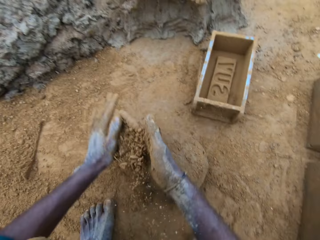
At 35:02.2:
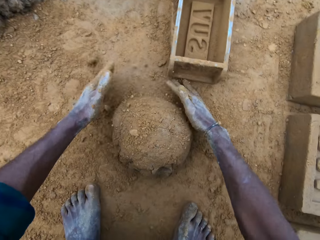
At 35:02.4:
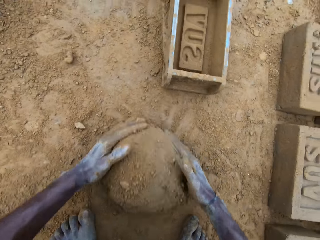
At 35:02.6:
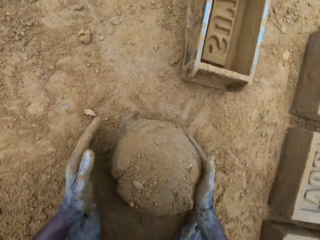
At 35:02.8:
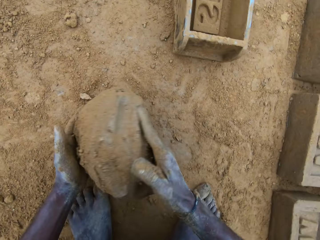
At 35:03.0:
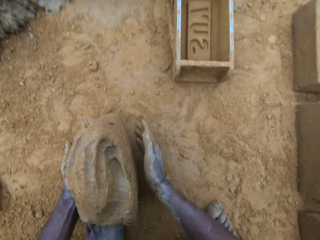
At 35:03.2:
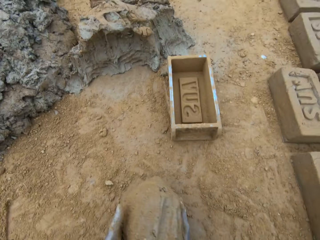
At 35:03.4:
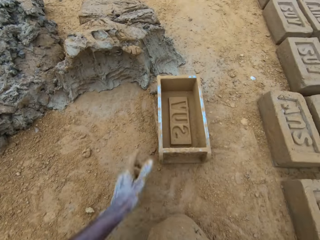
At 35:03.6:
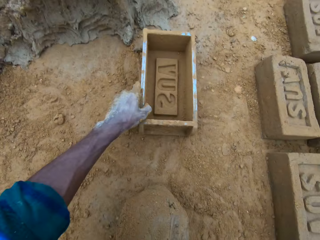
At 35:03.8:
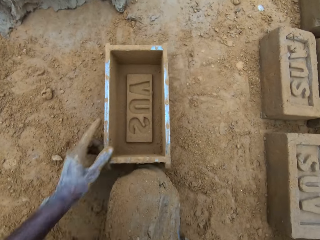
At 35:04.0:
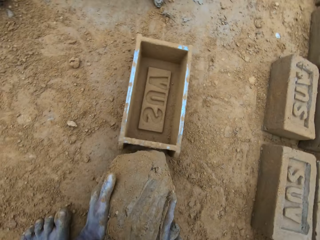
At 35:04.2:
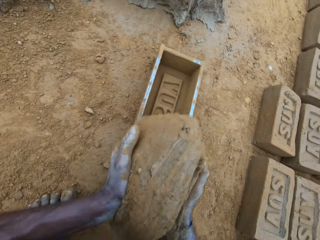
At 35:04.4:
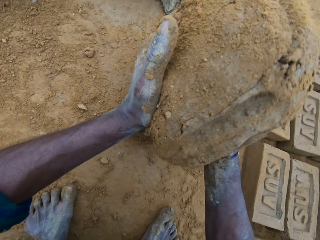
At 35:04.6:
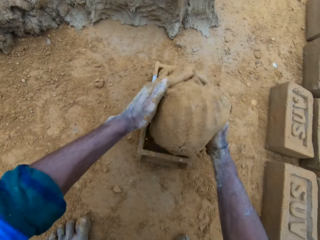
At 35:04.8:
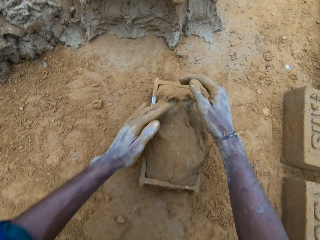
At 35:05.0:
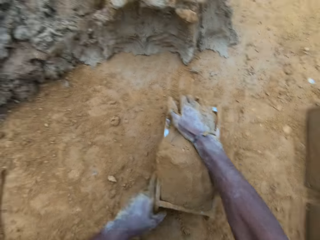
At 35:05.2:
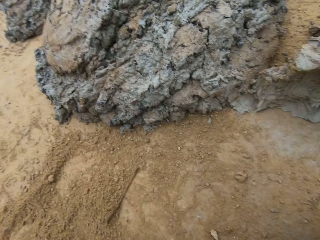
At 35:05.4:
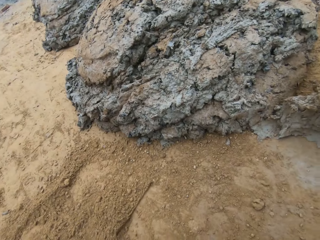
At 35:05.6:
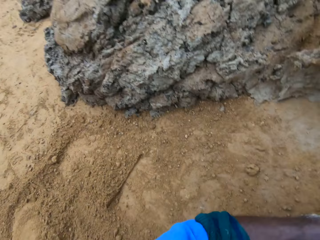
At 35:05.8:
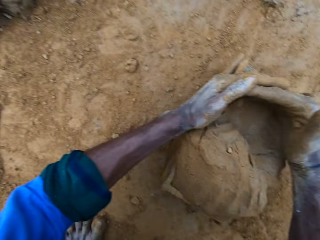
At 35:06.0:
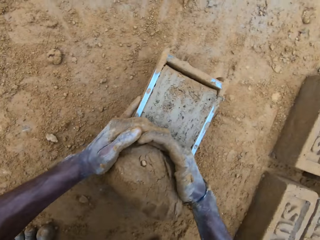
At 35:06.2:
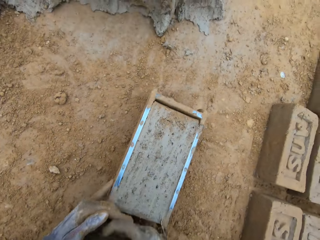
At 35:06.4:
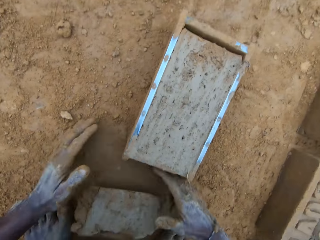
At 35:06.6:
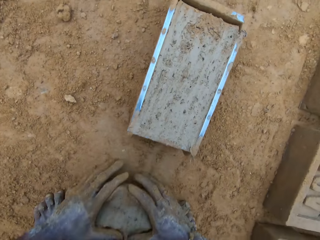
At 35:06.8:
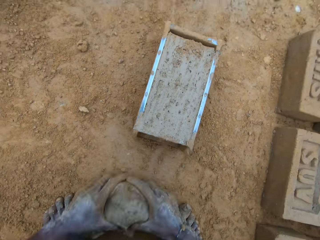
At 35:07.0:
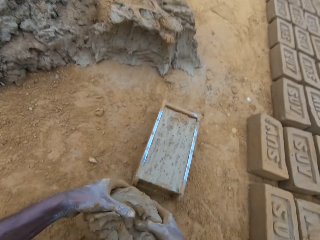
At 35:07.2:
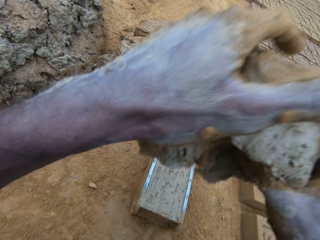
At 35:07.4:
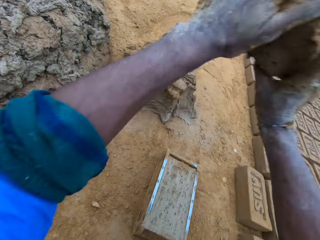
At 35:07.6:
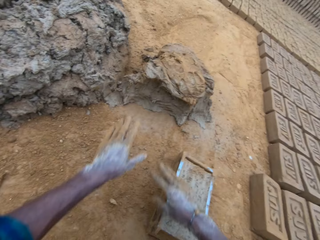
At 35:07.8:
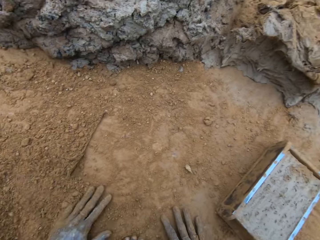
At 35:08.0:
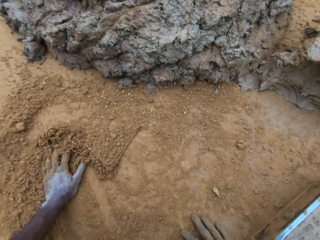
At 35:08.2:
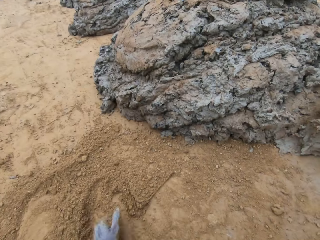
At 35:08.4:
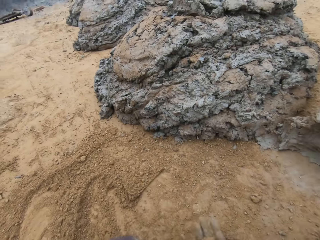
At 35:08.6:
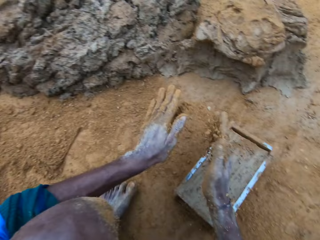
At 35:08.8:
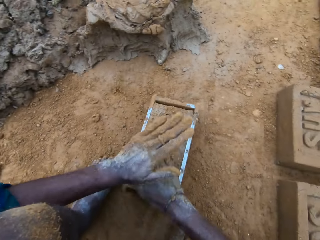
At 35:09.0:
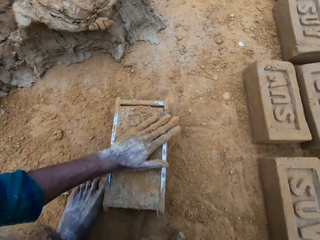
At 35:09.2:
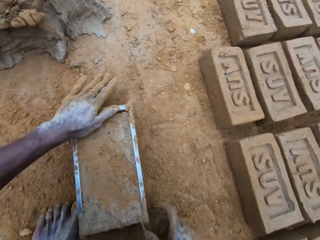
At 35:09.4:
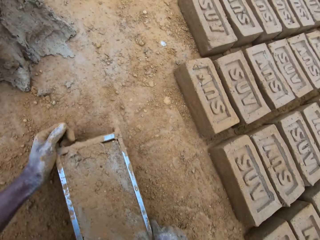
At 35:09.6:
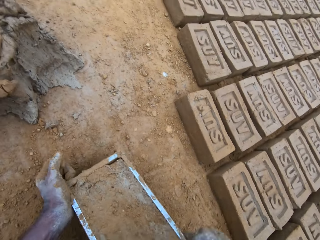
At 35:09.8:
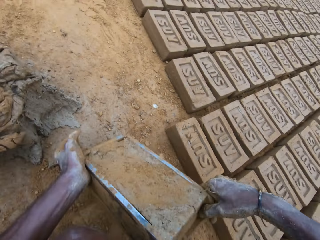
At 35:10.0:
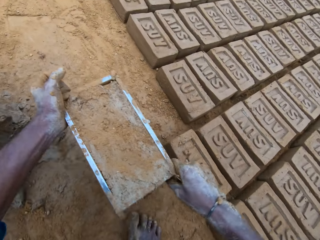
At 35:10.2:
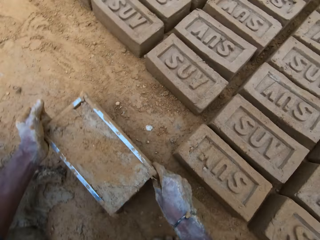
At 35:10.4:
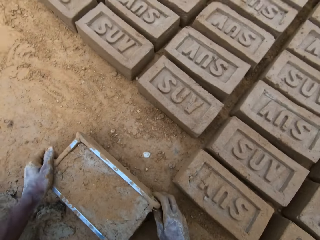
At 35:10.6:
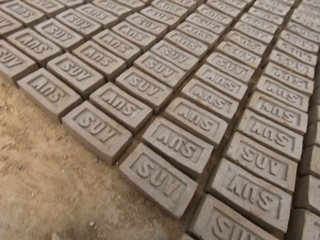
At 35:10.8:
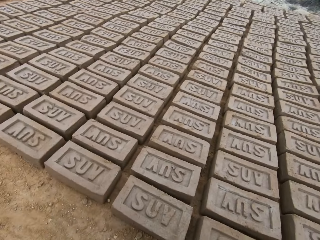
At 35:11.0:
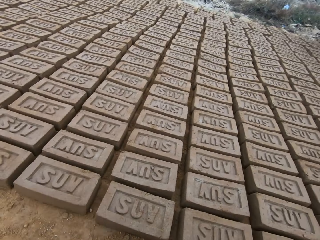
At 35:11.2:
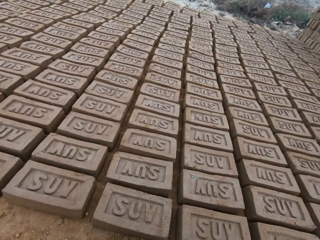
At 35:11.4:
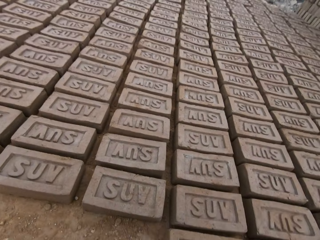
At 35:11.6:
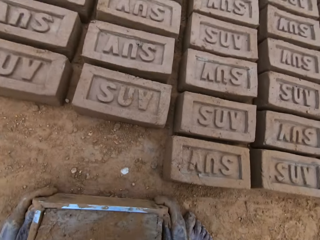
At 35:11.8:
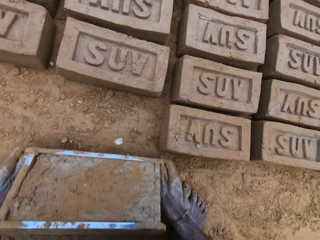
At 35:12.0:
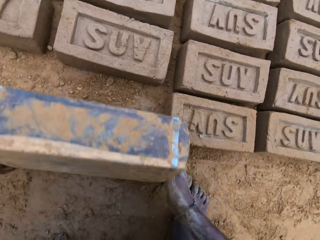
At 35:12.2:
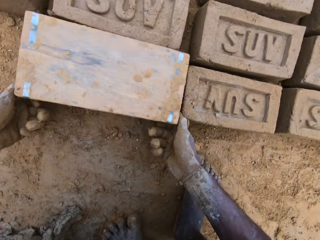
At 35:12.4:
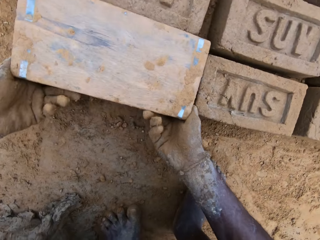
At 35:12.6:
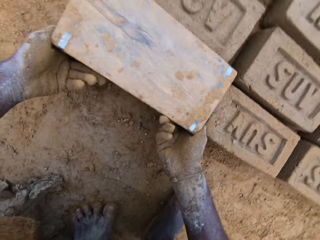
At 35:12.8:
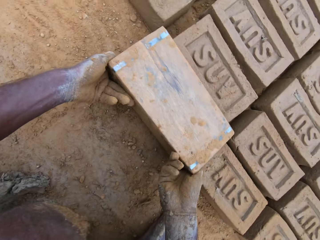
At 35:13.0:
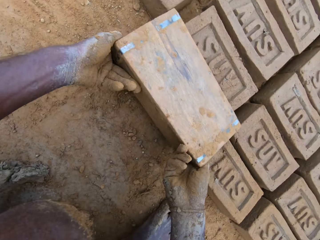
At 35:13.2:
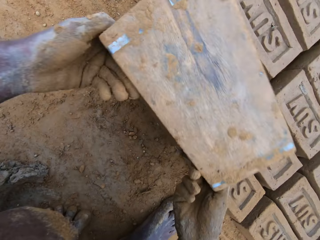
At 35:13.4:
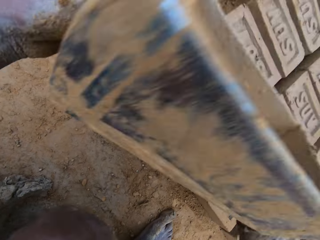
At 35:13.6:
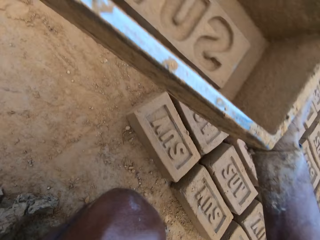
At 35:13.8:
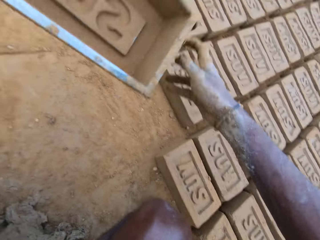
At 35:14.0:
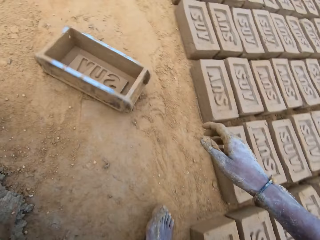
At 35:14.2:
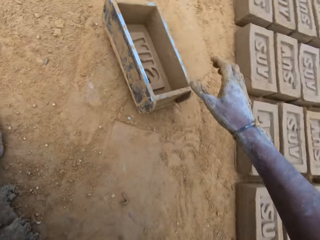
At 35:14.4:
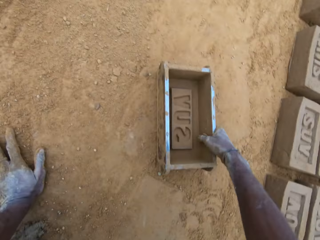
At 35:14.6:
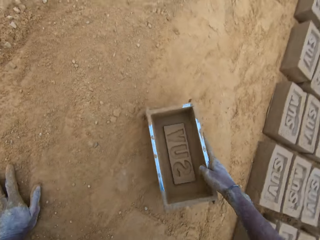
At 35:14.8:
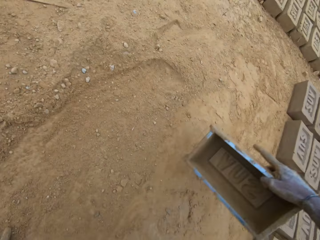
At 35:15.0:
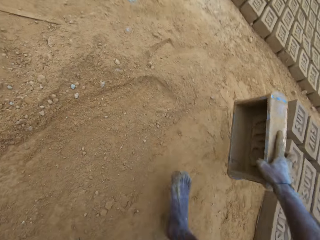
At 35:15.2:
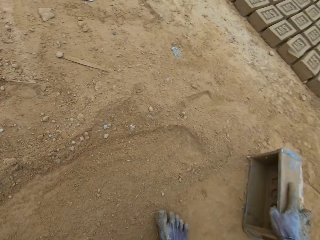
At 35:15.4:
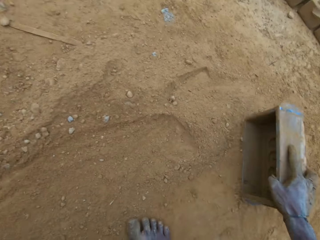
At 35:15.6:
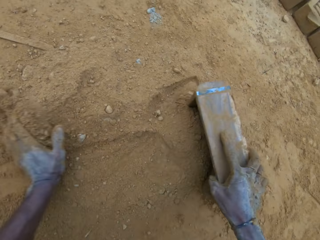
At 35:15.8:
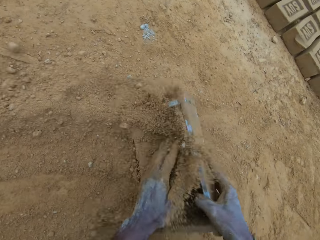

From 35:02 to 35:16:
The camera wearer wipes hands in the soil. They pack sand from the ground. They put the sand on the concrete. They pick up the concrete or mud from the ground. They move the brick mold on the ground. They drop the concrete in the brick mold. They hit the brick mold on the ground. They compress the mud in the mold. They cut the mud from the mold. They pick up the concrete from the ground. They throw the concrete on the concrete. They wipe hands in the soil. They pack the sand from the ground. They hold the mud in the mold. They put the sand on the concrete. They move the brick mold. They drop the mold. They flip the brick mold. They lift the mold. They drop the brick mold on the ground. They pick up the brick mold from the ground.

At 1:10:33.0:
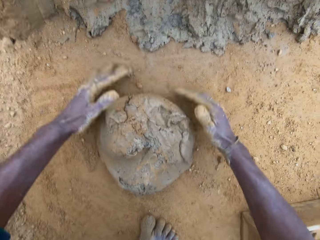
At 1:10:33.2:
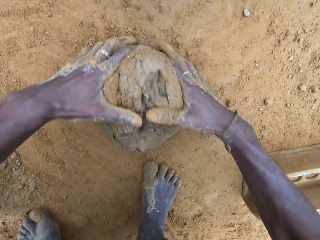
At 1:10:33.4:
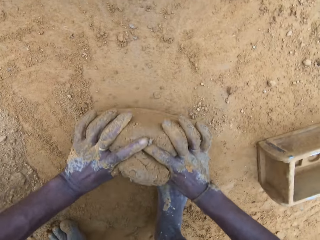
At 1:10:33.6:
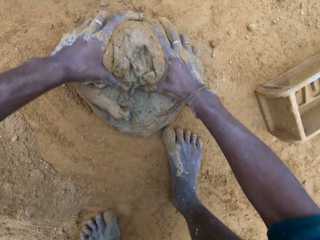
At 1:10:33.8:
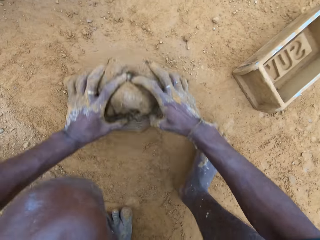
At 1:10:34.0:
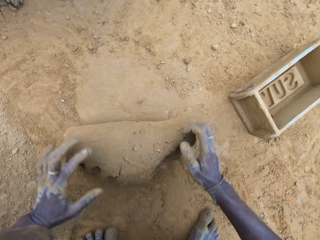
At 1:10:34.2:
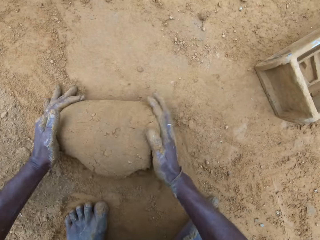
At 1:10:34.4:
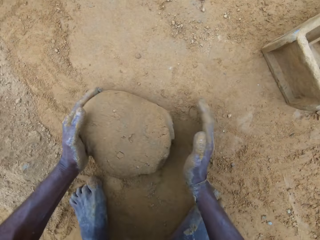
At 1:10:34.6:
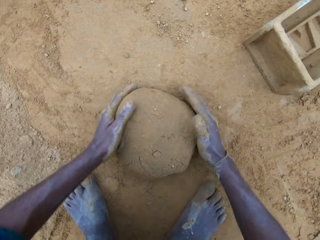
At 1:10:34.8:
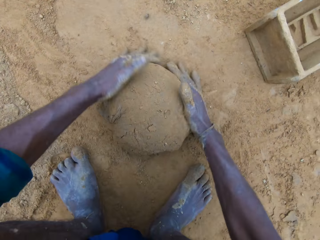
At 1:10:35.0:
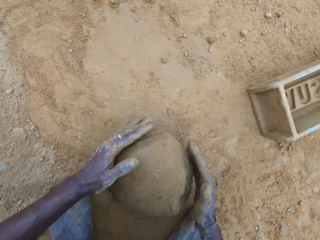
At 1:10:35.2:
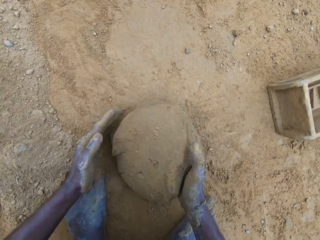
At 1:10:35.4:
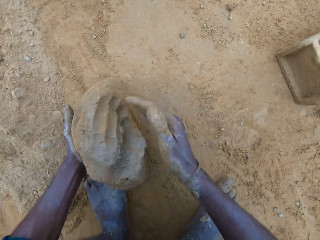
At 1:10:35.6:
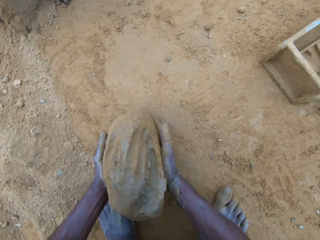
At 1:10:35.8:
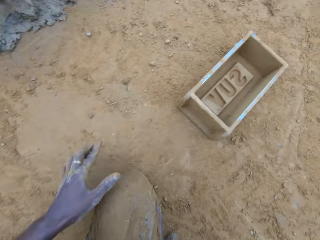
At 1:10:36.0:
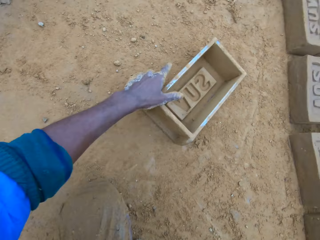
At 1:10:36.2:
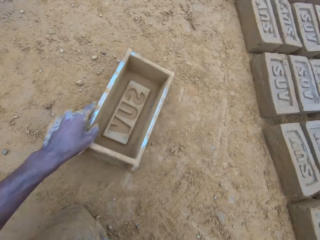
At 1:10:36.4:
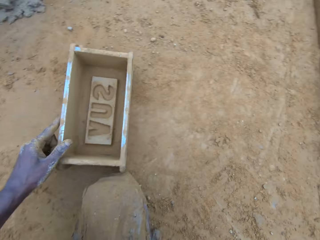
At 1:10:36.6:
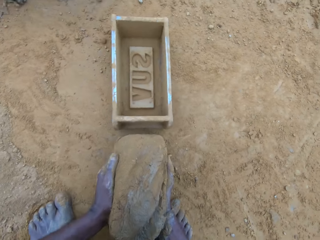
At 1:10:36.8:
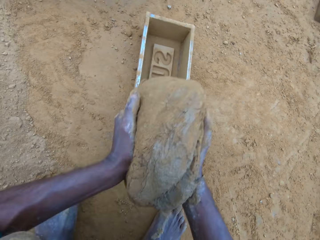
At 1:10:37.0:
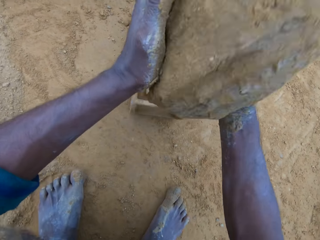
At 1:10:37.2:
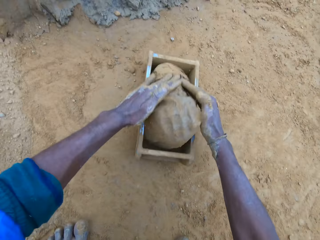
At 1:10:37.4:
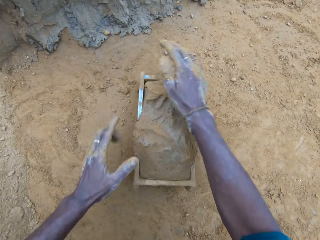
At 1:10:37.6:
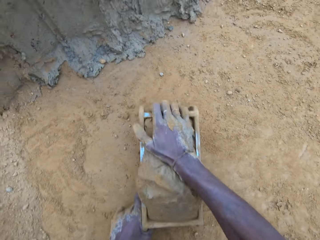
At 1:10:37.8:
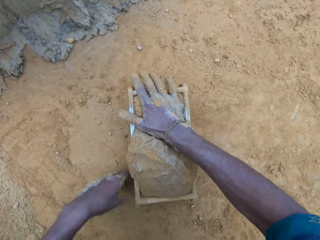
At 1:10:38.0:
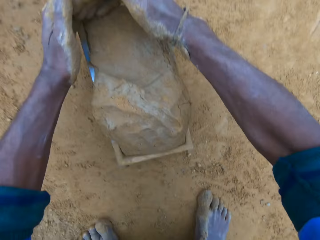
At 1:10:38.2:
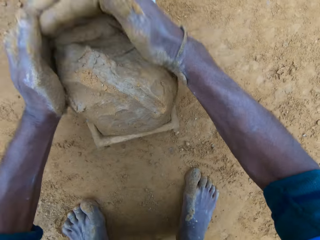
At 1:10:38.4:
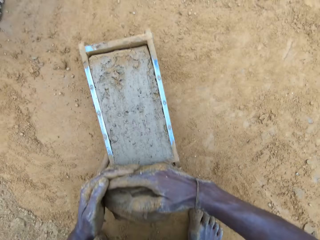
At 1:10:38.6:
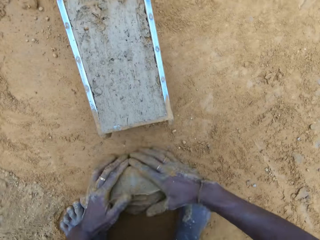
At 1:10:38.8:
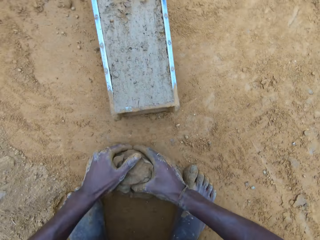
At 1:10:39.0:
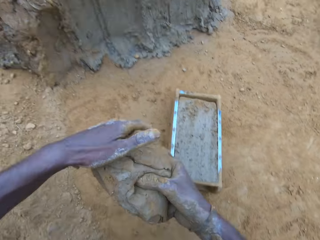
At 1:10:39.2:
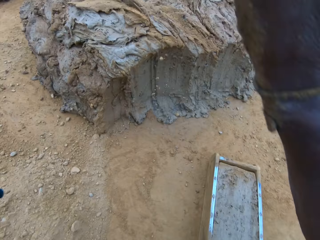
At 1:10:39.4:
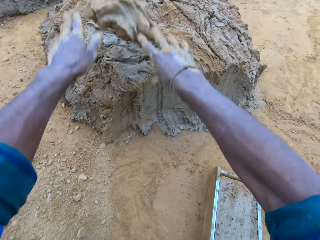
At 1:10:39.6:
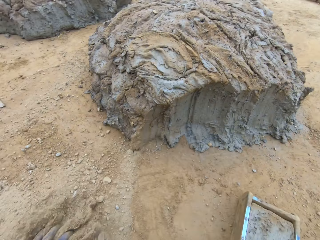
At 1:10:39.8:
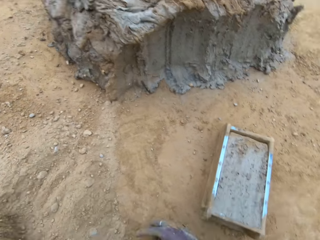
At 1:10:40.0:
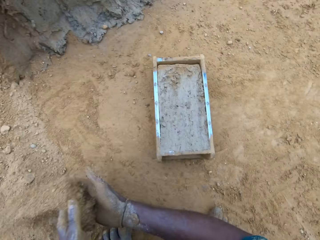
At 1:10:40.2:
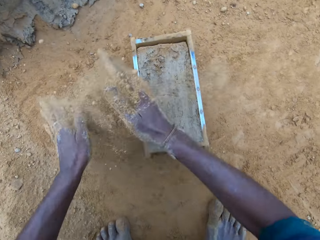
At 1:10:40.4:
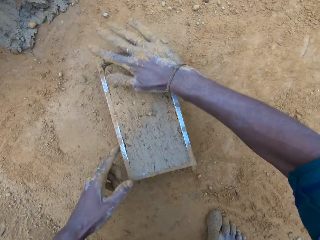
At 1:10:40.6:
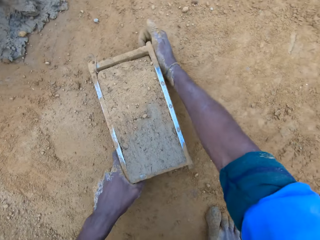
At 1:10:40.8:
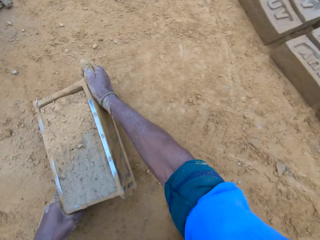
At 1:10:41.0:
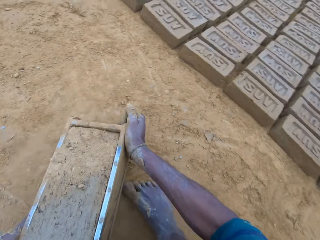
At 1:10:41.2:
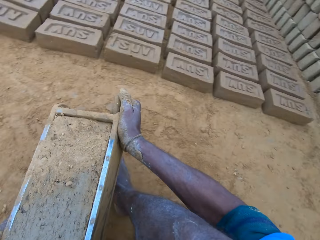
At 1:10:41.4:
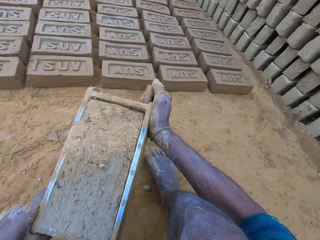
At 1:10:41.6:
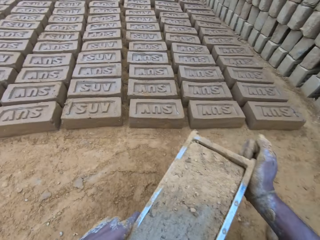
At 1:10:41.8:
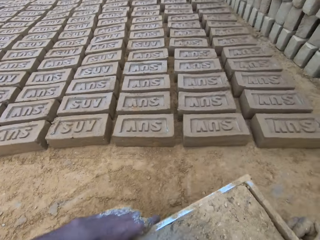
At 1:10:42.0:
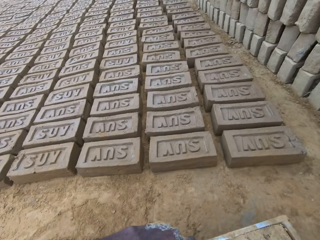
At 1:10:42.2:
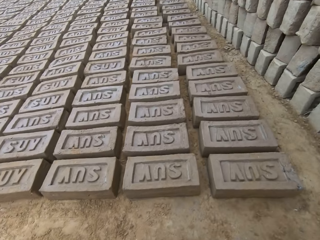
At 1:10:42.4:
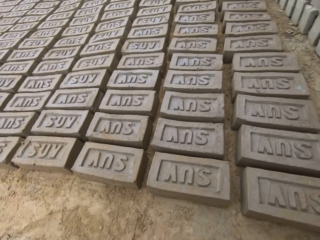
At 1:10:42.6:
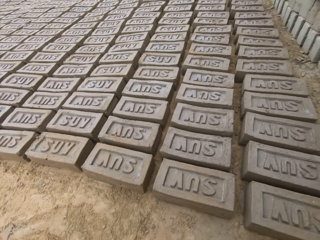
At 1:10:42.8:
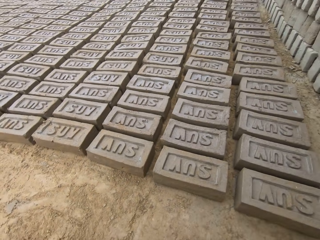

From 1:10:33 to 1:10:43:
The camera wearer makes a ball from the mud or clay. They pull the brick mold. They lift the clay. They put the mud in the brick mold. They remove the excess mud. They pick up the mud. They throw the clay on a heap of clay. They pick up soil. They put some soil in the brick mold. They carry the brick mold.
